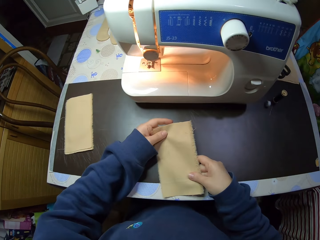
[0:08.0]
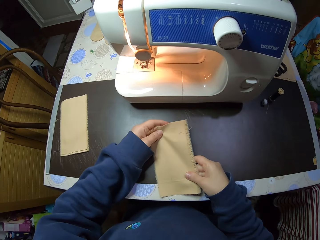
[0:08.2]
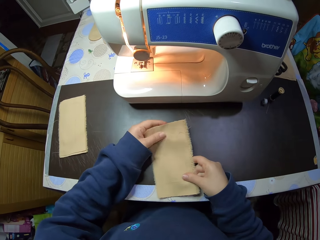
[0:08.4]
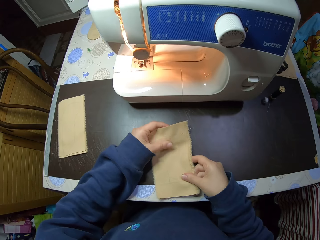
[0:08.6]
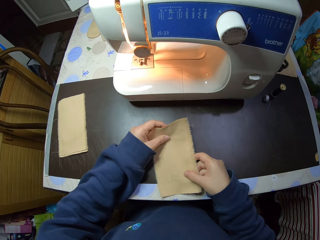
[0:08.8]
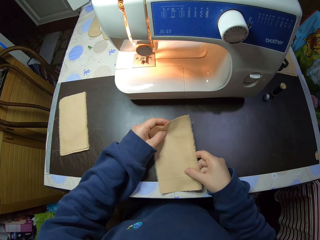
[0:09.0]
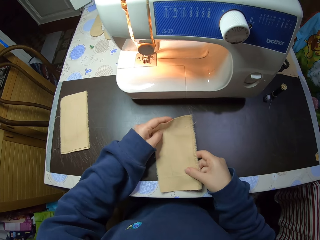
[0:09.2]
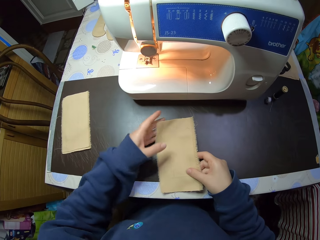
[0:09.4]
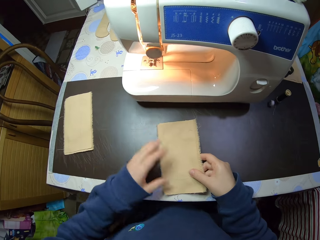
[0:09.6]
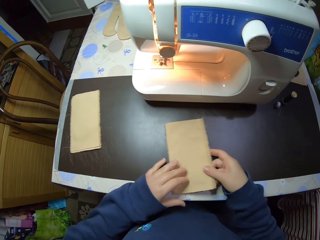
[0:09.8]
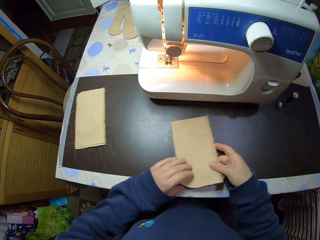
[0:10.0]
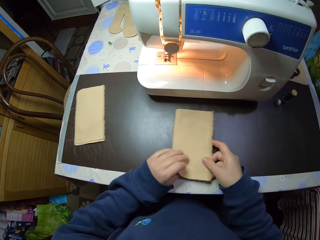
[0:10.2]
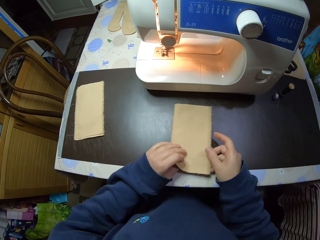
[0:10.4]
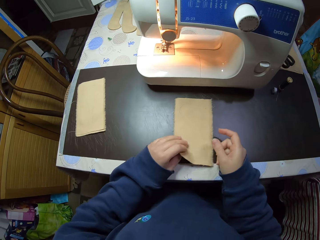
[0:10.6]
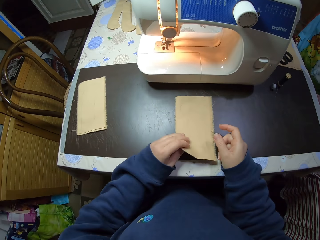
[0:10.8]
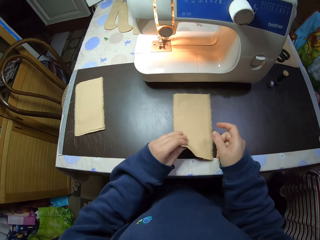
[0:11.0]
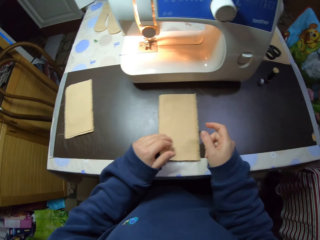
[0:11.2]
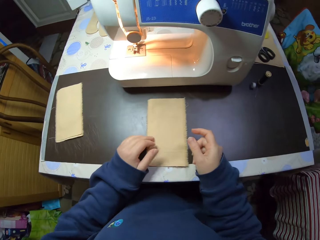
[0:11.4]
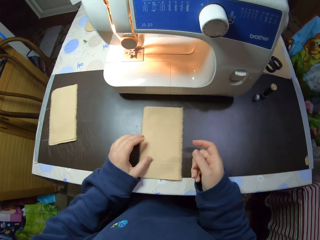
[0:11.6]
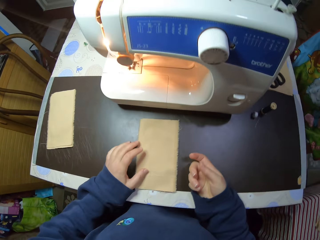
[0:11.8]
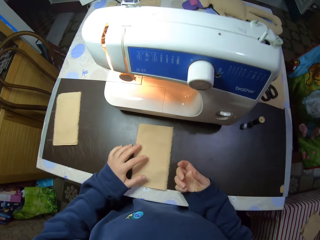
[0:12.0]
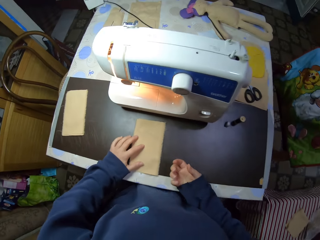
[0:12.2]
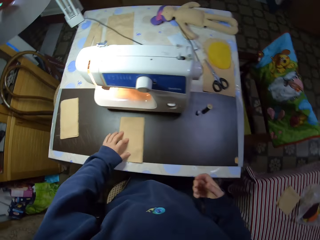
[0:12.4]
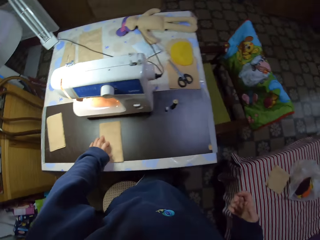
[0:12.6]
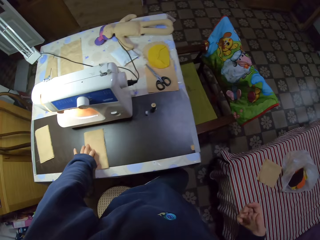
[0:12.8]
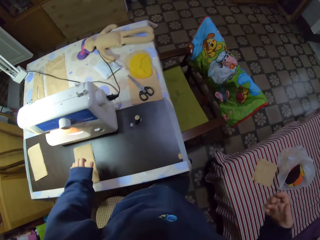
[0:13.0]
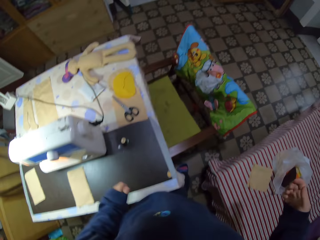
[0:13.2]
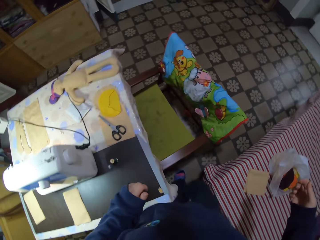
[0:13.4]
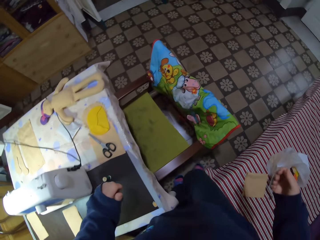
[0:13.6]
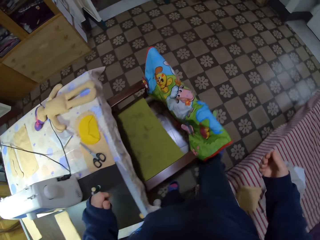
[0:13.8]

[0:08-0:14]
The camera wearer picks up a piece of cloth. They place the fabric strip on the desk. They stand up and walk across the room to the cabinet.

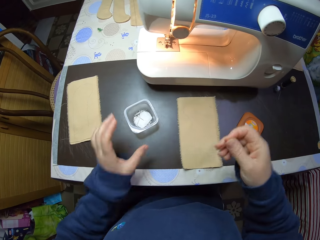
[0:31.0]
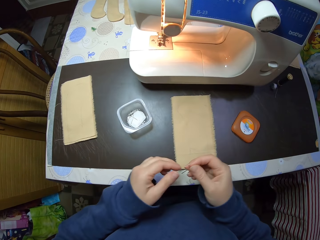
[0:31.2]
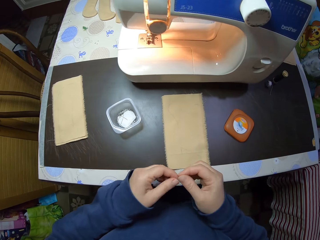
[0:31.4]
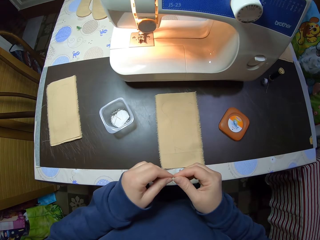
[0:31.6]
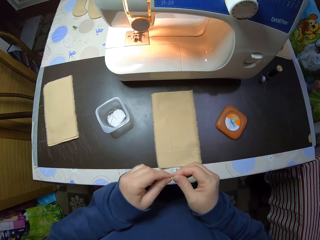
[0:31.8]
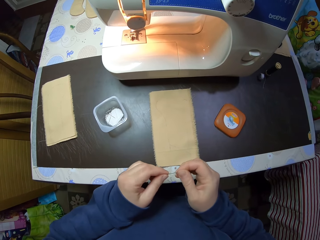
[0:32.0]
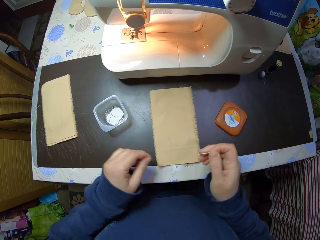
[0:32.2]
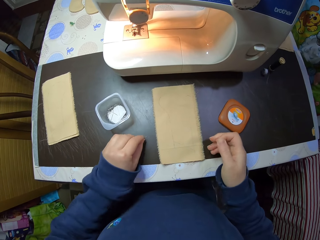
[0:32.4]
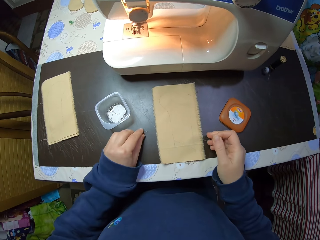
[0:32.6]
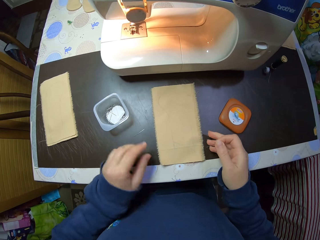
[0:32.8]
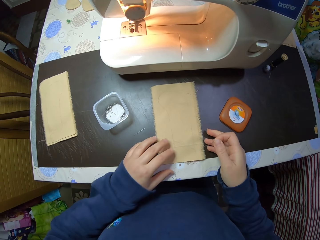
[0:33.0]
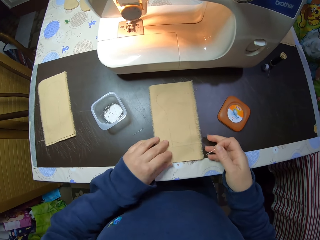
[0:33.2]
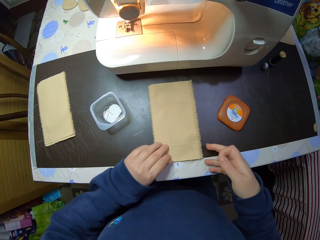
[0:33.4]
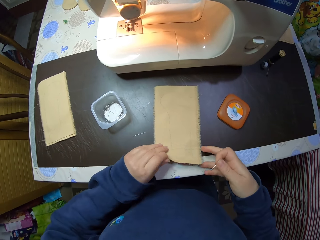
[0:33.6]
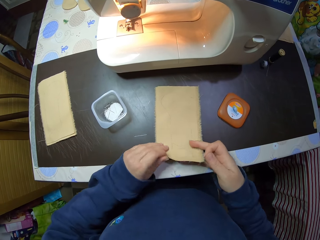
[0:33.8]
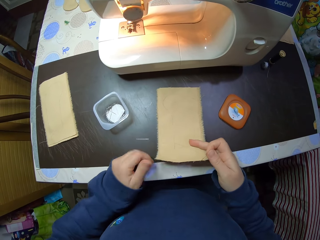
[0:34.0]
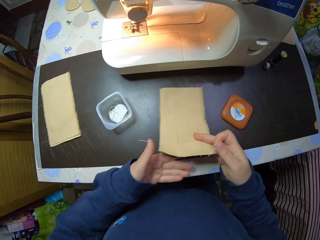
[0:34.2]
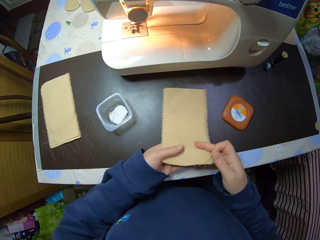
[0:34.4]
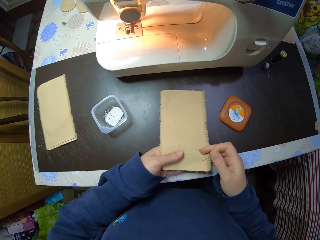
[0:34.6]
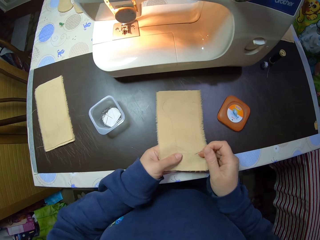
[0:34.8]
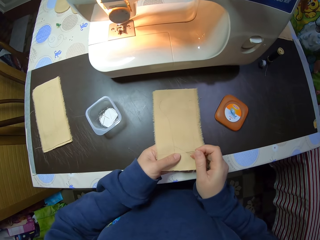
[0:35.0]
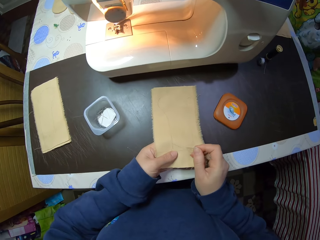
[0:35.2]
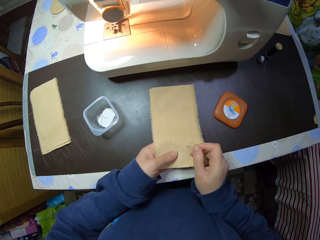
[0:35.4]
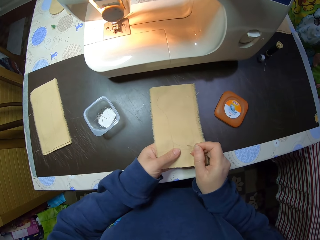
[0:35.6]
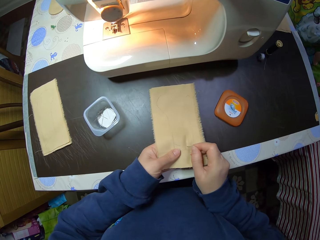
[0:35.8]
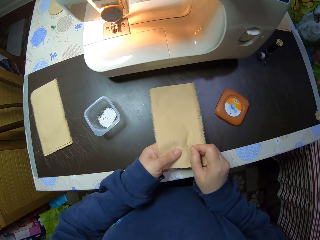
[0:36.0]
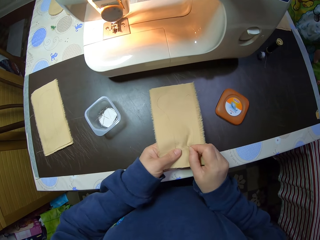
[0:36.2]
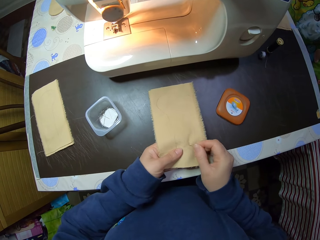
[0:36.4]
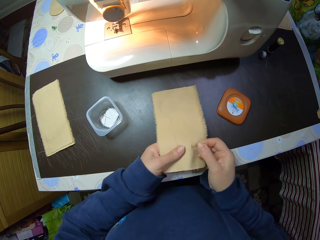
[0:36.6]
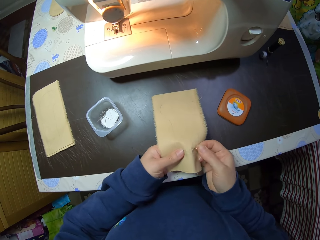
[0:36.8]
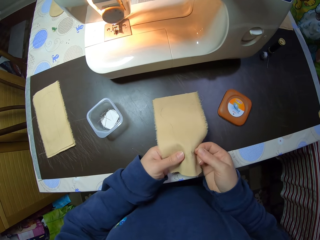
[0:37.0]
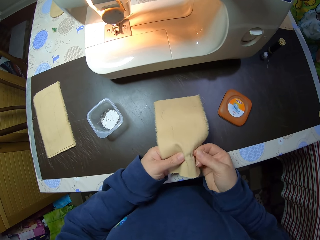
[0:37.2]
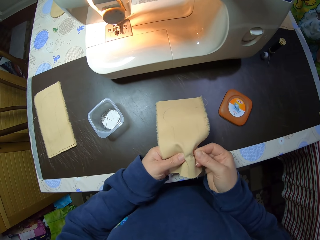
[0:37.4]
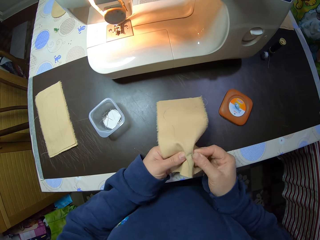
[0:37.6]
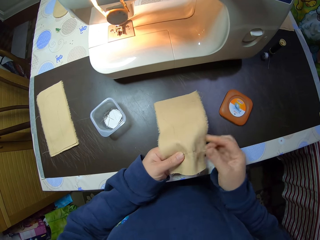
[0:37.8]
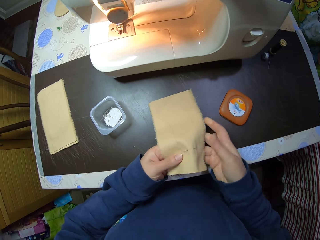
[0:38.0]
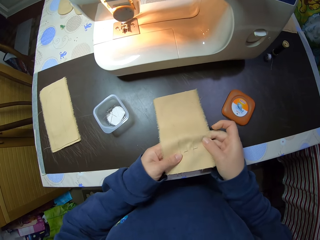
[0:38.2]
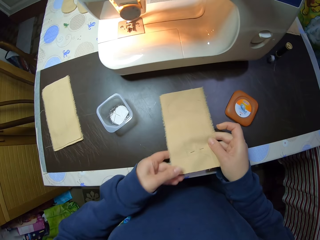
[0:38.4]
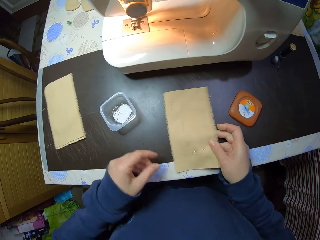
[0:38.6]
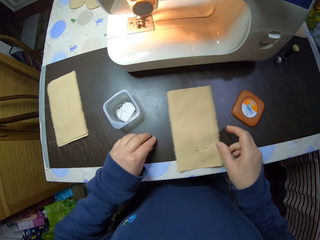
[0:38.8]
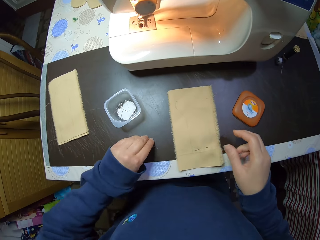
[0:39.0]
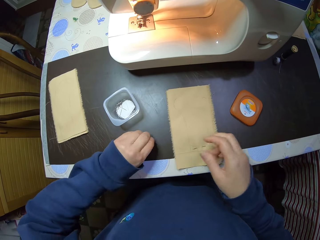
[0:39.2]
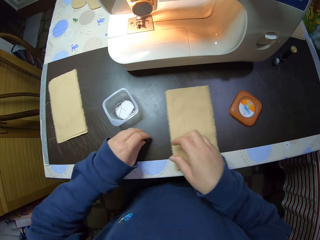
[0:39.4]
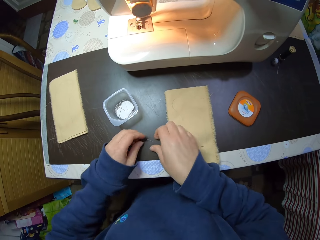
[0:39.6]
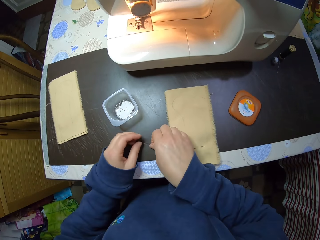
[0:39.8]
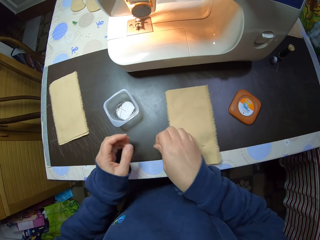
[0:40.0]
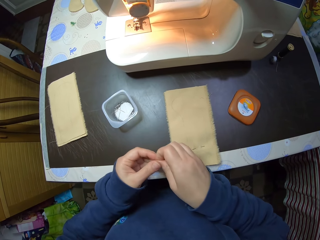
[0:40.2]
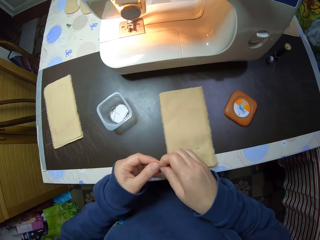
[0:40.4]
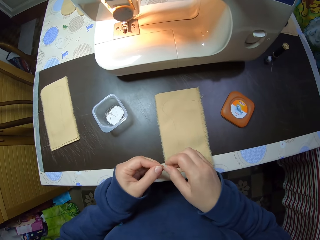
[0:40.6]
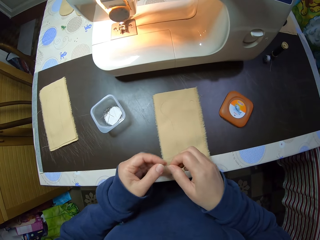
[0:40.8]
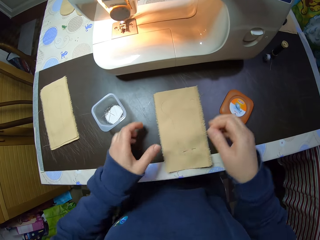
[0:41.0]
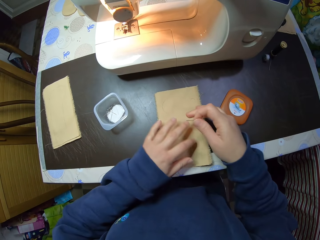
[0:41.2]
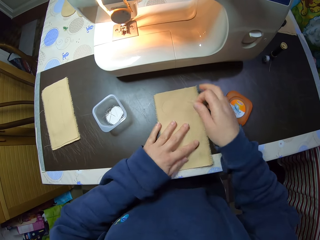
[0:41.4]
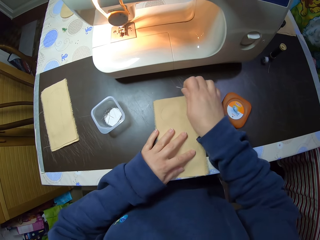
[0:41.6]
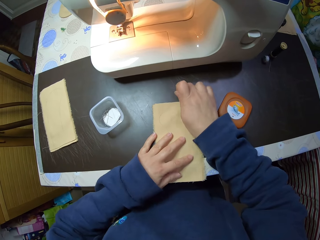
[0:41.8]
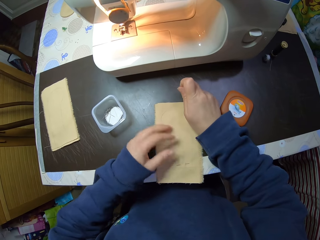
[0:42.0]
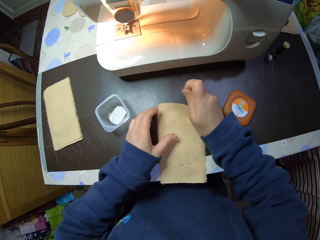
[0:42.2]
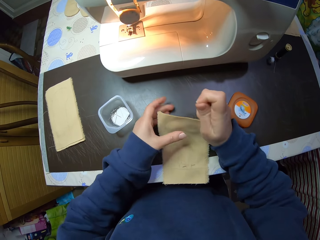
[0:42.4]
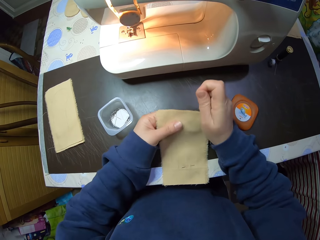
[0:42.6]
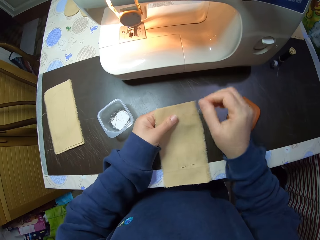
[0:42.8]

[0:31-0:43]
The camera wearer drops the pin on the desk. They pick up the fabric strip. They stitch the needle on the piece of cloth. They pin one end of the fabric strip. They pick up the pin or needle. They pick up the fabric.

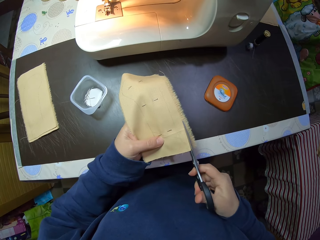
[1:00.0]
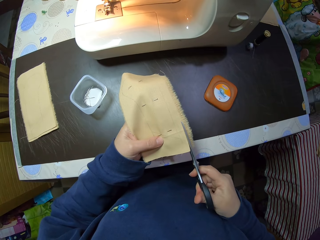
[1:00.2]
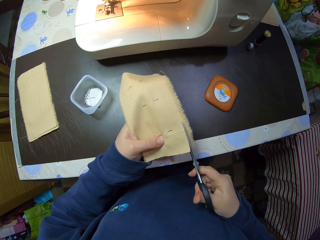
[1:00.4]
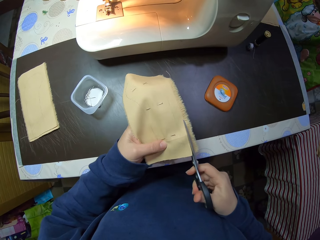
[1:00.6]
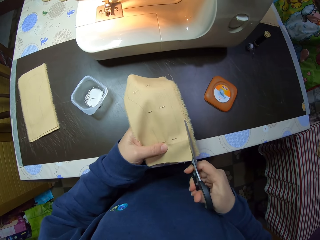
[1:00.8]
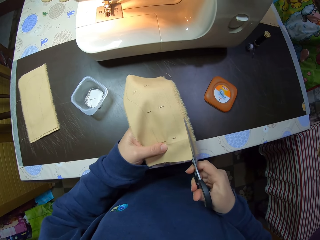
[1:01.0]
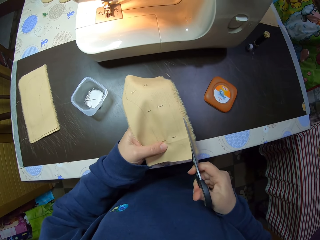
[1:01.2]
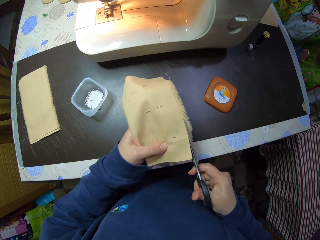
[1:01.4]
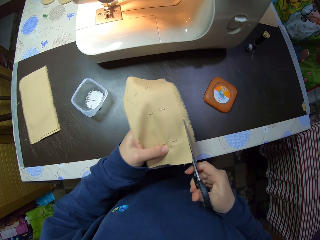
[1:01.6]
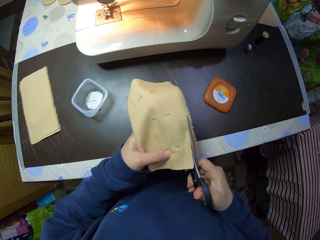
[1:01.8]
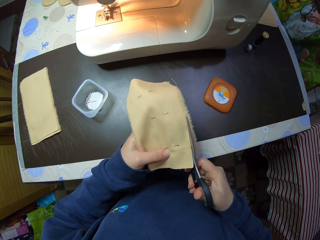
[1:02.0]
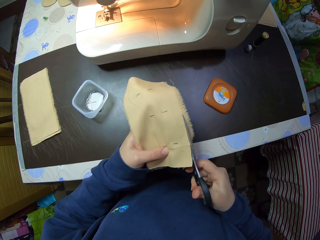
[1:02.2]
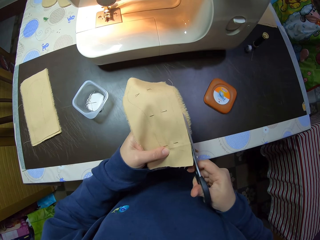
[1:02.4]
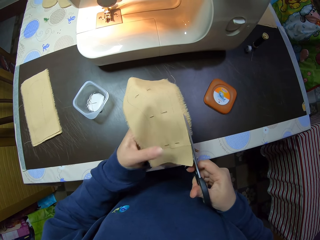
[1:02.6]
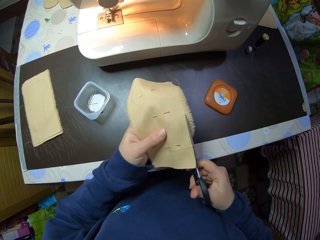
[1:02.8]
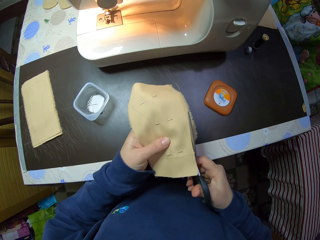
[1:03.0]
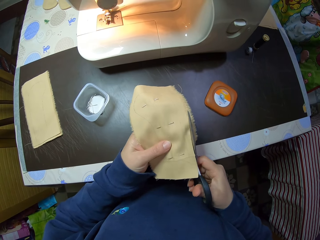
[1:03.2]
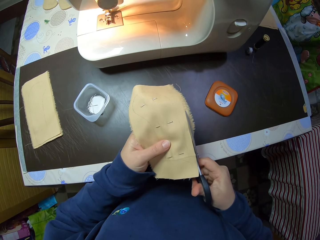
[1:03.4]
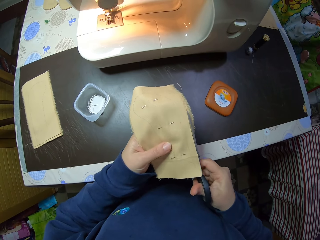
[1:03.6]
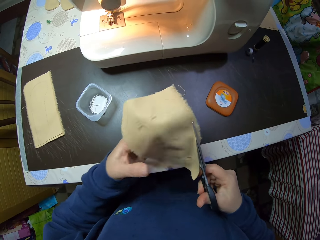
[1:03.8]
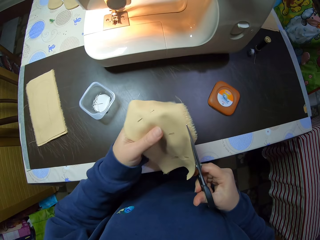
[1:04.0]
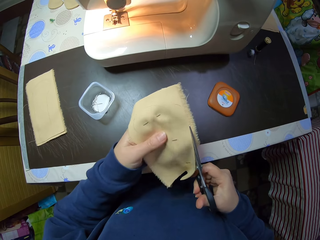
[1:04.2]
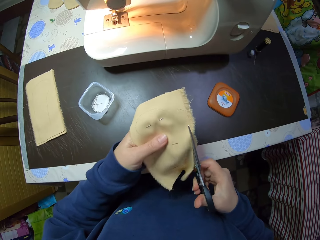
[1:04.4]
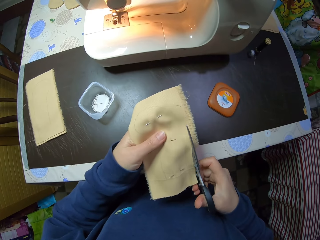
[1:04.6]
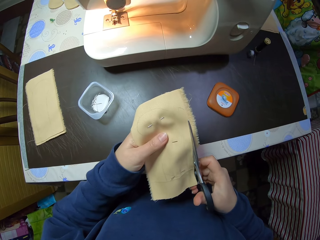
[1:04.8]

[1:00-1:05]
The camera wearer cuts the fabric strip with the scissors.
